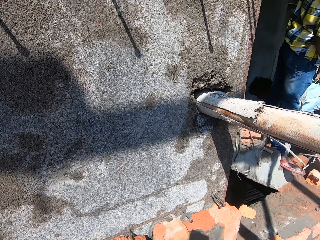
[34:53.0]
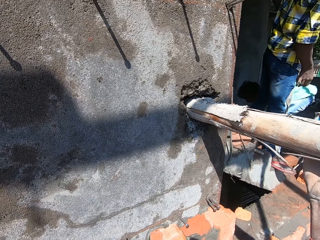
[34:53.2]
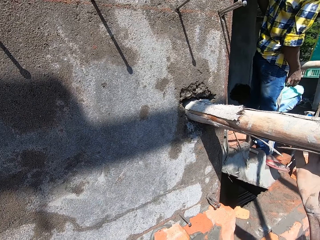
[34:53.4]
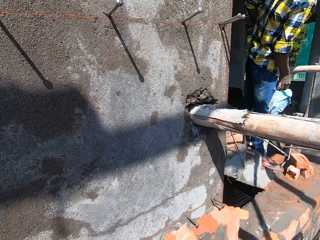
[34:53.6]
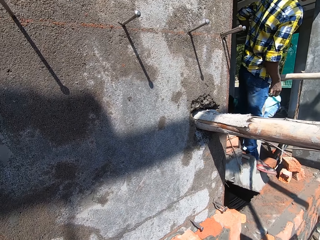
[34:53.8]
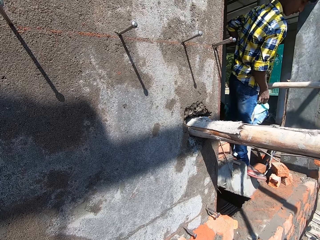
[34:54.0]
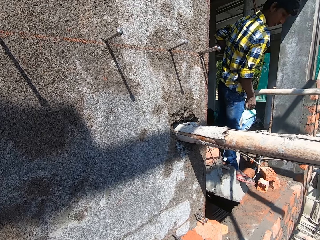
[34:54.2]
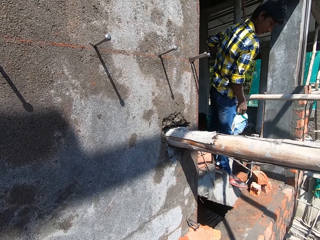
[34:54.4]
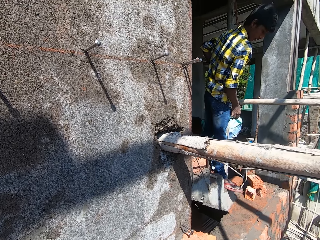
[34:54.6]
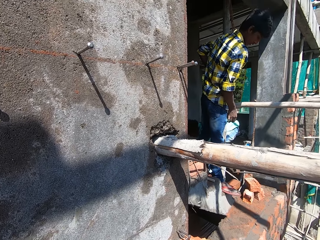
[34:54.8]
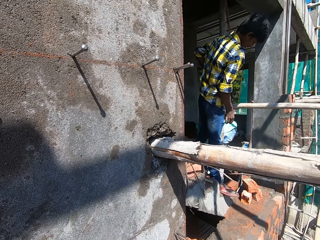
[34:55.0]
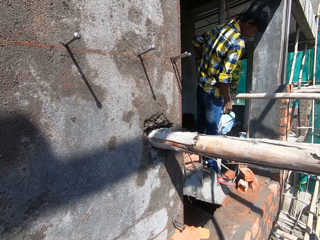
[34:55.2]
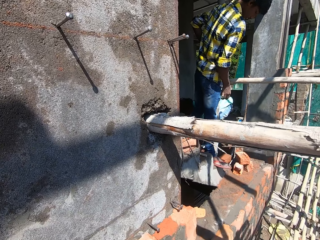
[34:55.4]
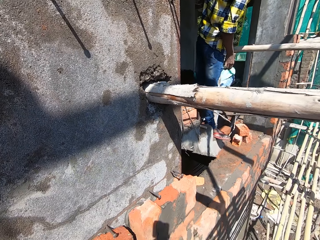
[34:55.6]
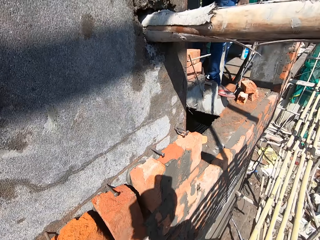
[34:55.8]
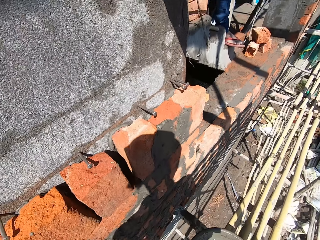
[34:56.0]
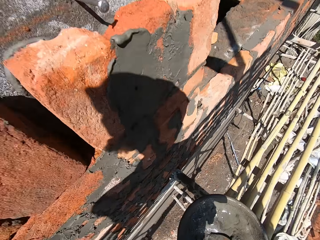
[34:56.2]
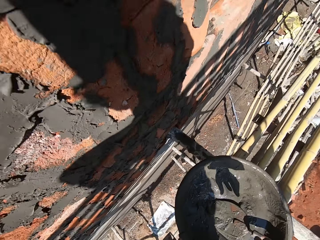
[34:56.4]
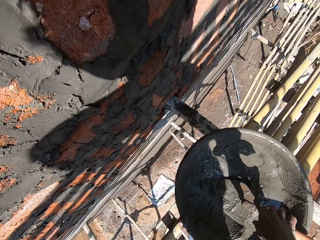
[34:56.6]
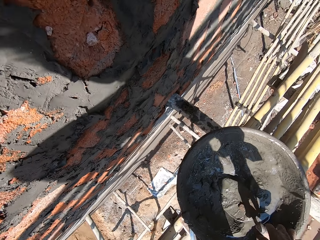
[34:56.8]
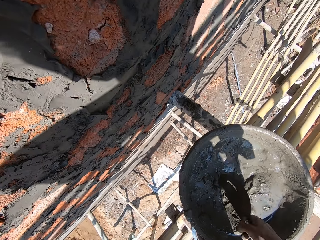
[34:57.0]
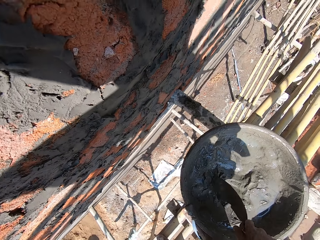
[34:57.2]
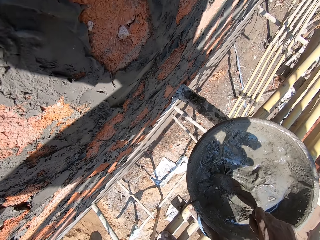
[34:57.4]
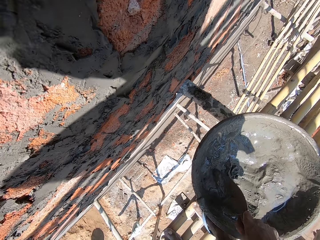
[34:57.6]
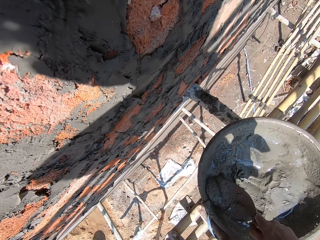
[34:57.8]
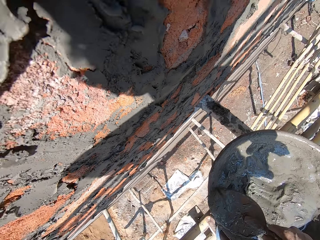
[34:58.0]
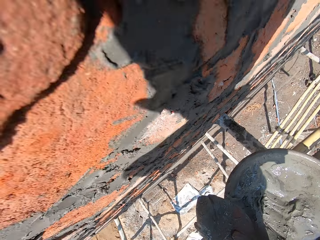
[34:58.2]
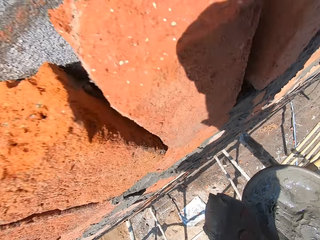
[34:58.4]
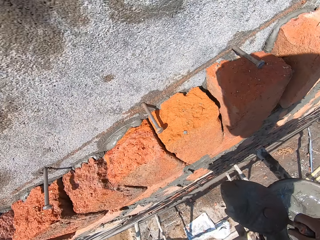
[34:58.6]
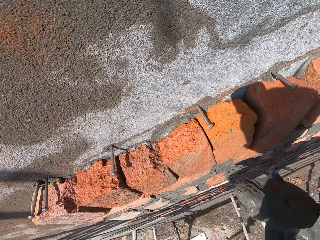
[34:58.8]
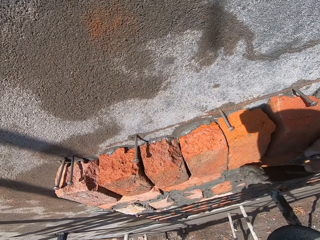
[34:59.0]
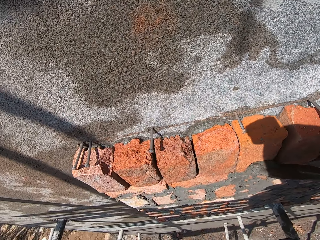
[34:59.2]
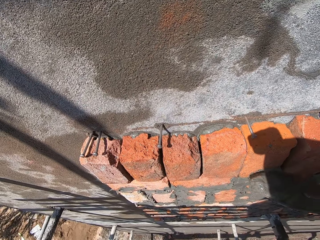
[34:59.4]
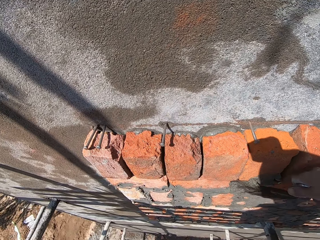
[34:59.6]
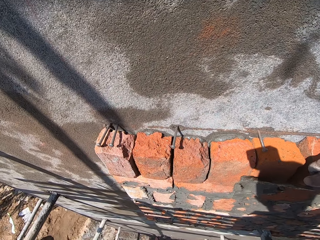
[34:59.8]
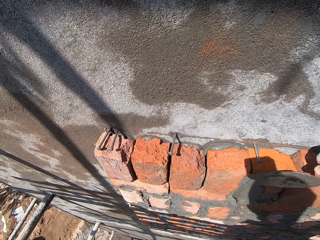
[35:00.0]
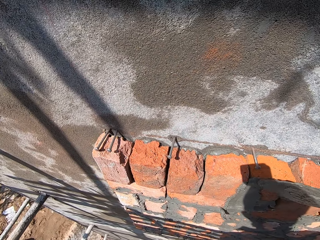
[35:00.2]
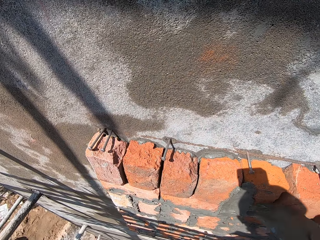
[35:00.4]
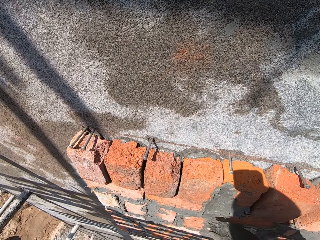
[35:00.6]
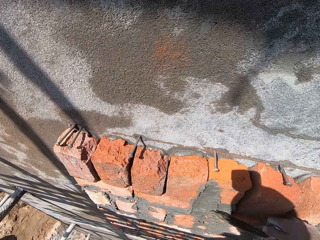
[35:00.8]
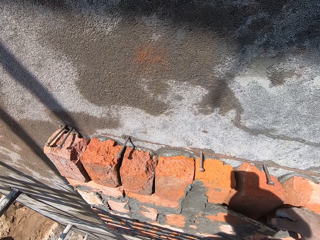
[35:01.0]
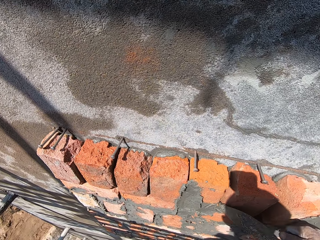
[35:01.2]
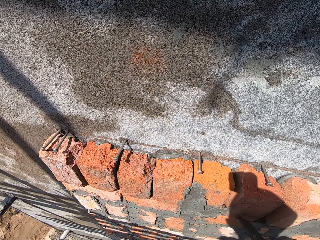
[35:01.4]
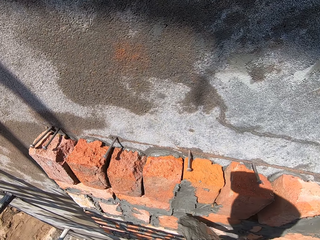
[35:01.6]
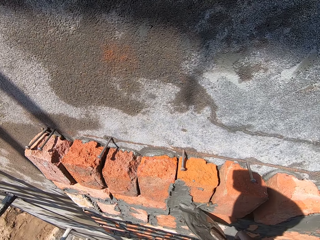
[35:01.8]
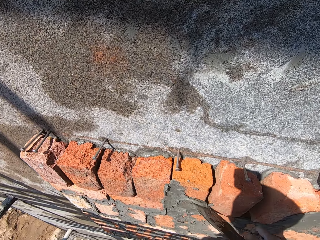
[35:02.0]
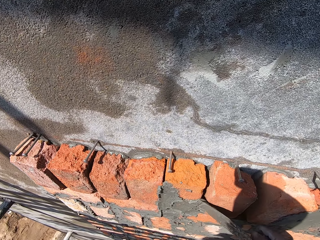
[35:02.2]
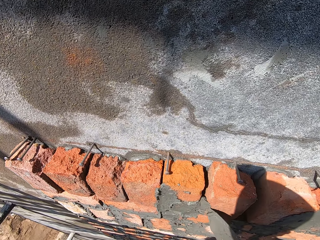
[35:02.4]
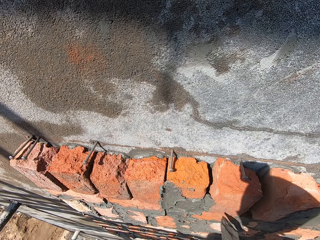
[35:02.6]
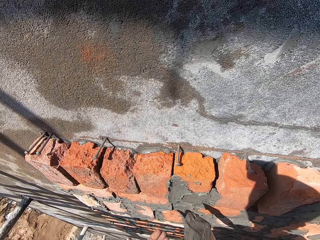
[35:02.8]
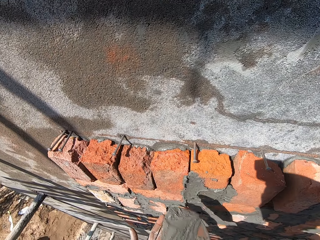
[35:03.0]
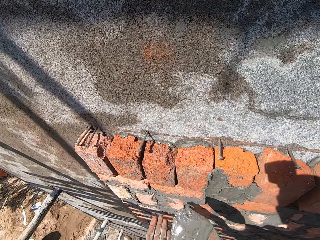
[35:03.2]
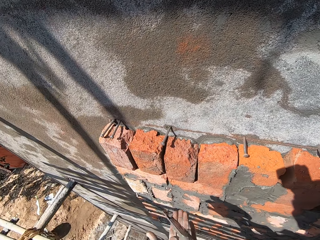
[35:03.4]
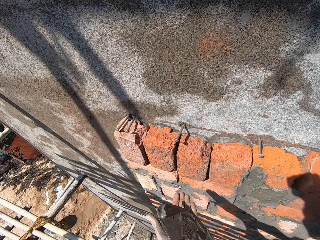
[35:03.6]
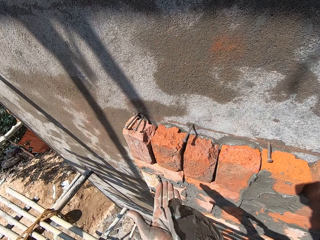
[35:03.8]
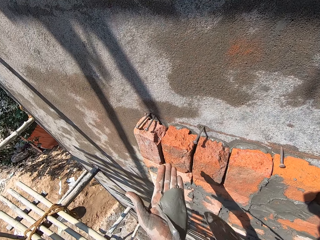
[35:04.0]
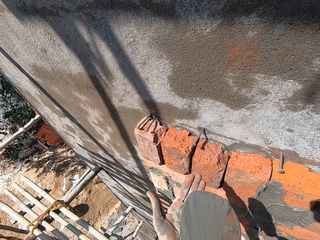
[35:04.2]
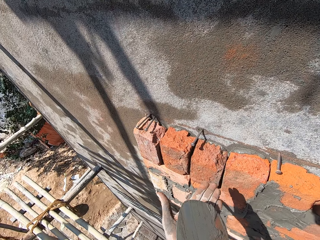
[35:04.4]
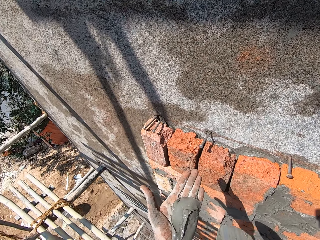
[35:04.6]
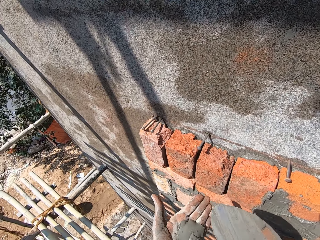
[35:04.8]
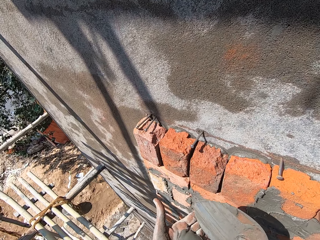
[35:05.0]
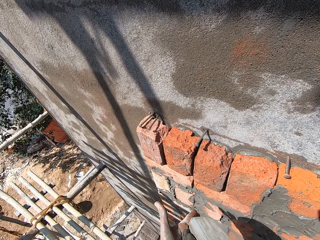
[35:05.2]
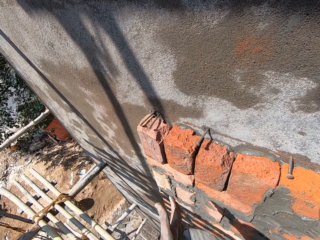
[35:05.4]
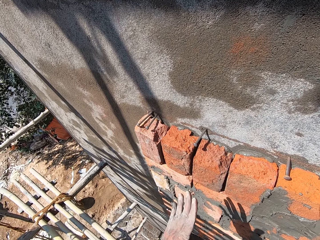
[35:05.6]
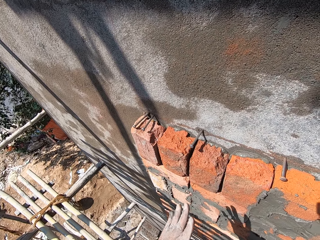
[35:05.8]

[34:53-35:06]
The camera wearer converses with a man. He points at the bricks and looks at the man. He picks the hand trowel in the cement pan with his right hand. He picks a mortar from the cement pan with the hand trowel in his right hand. He places the mortar on a brick on the wall with the hand trowel in his right hand. He interacts with the man. He places the mortar on his left hand with the trowel in his right hand. He puts the mortar on the trowel. He picks the mortar in his left hand with his right hand.

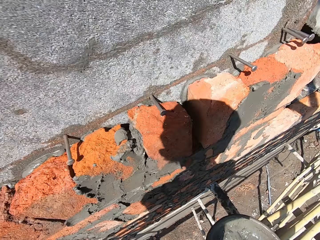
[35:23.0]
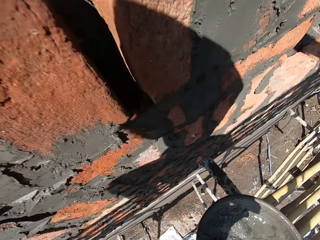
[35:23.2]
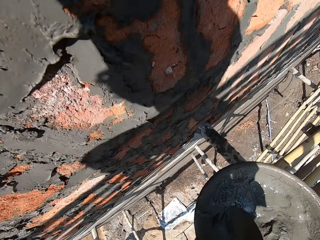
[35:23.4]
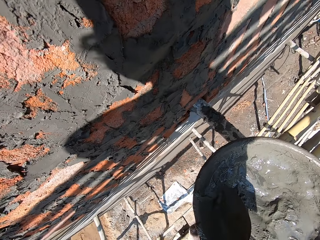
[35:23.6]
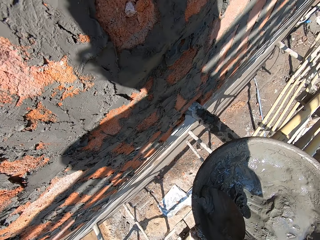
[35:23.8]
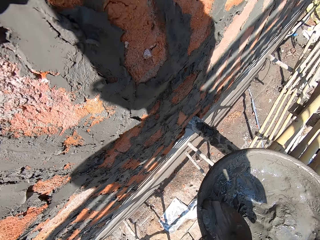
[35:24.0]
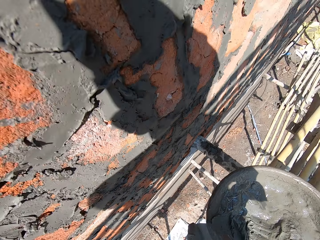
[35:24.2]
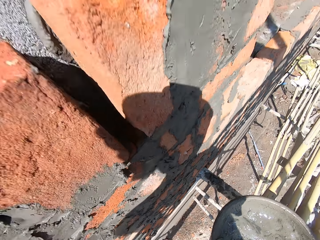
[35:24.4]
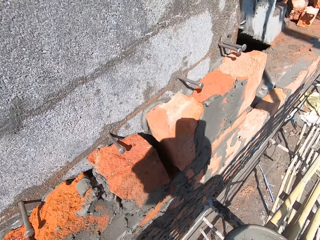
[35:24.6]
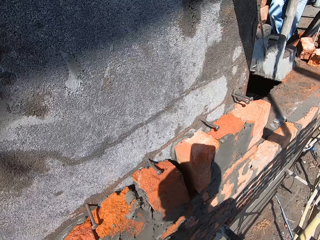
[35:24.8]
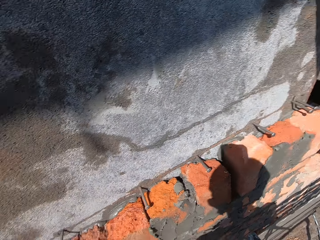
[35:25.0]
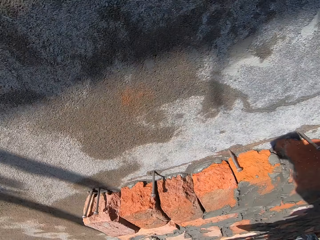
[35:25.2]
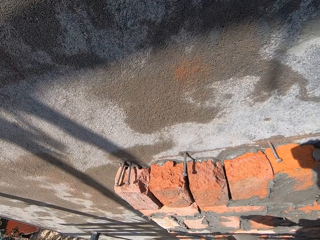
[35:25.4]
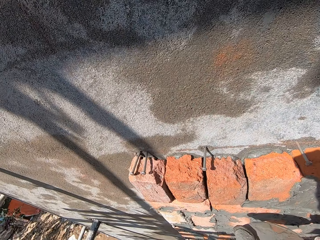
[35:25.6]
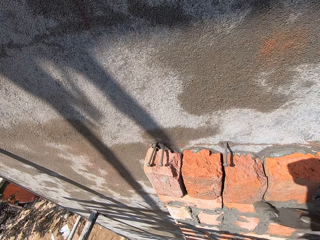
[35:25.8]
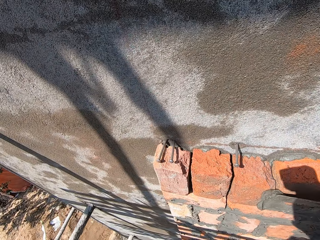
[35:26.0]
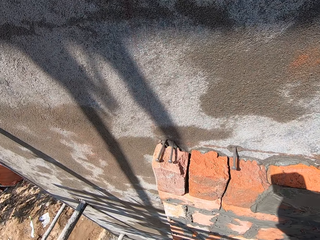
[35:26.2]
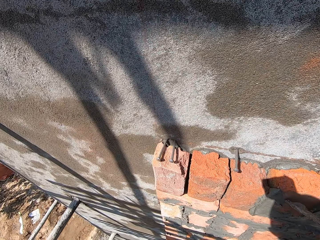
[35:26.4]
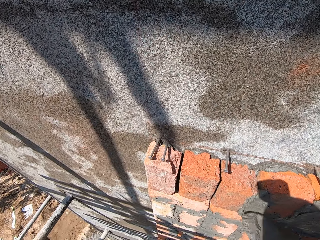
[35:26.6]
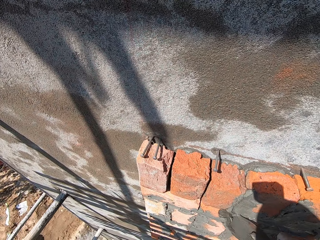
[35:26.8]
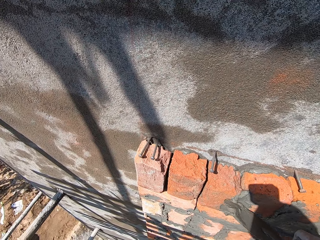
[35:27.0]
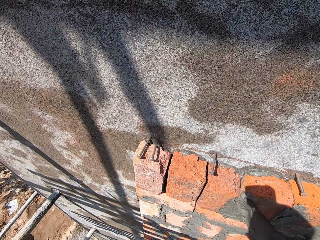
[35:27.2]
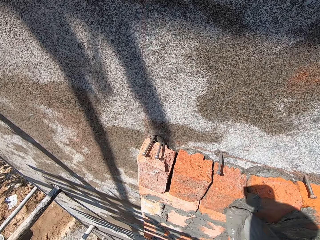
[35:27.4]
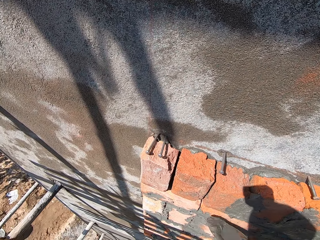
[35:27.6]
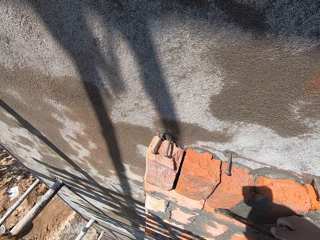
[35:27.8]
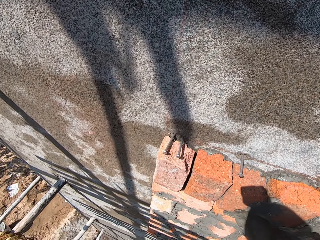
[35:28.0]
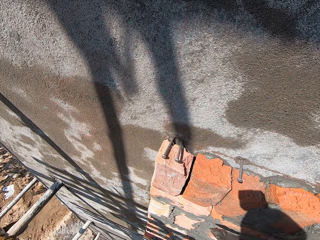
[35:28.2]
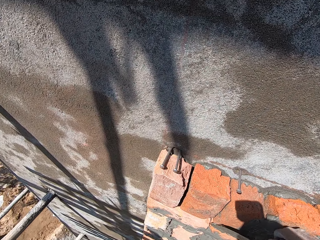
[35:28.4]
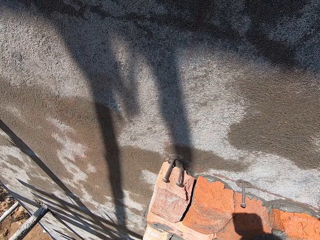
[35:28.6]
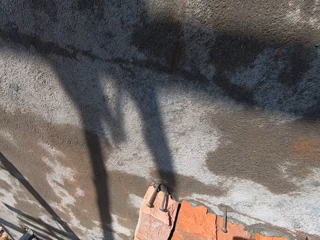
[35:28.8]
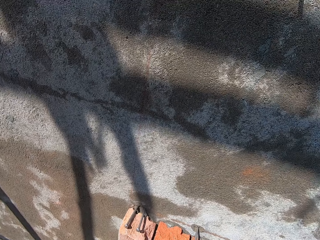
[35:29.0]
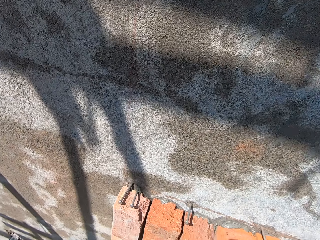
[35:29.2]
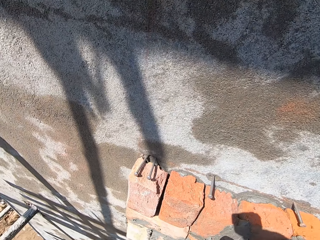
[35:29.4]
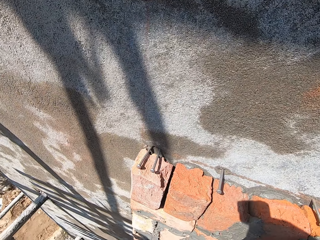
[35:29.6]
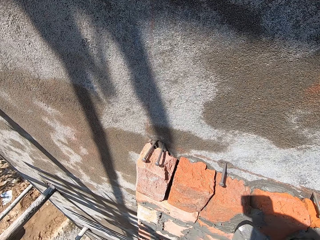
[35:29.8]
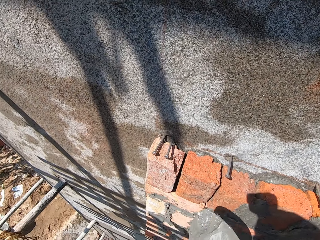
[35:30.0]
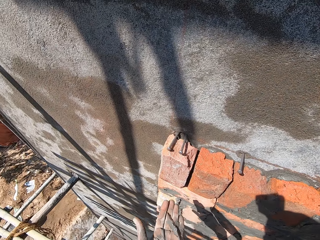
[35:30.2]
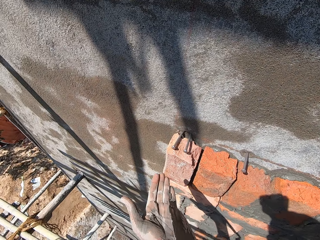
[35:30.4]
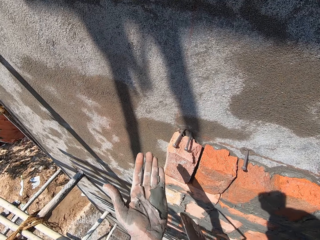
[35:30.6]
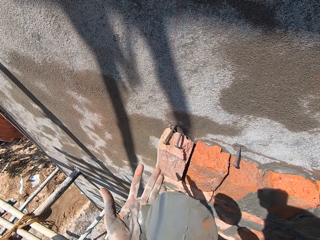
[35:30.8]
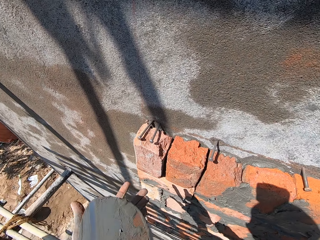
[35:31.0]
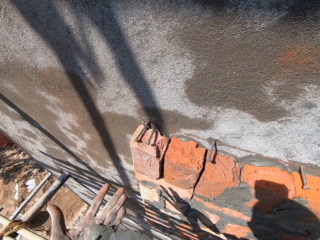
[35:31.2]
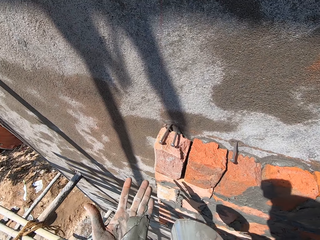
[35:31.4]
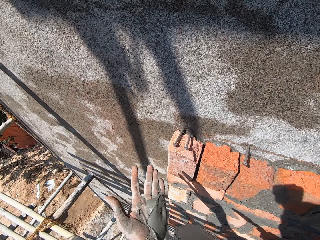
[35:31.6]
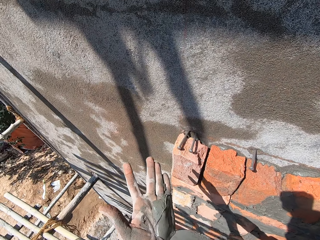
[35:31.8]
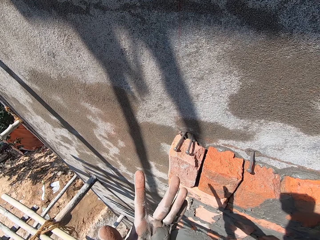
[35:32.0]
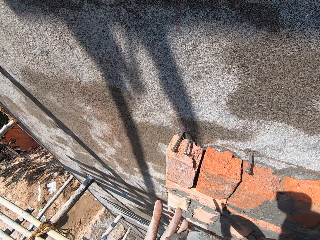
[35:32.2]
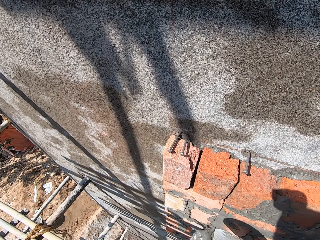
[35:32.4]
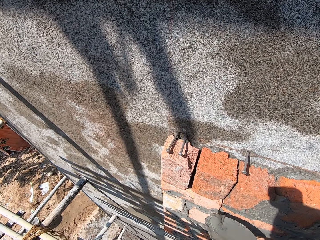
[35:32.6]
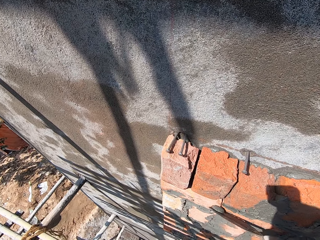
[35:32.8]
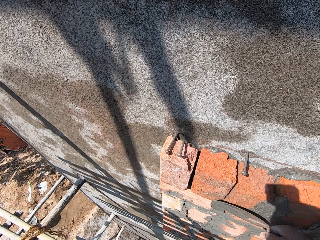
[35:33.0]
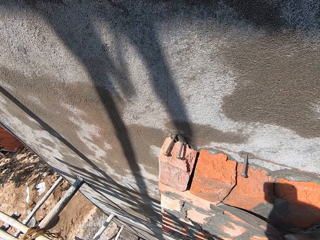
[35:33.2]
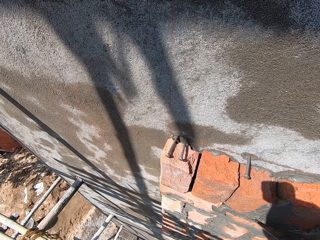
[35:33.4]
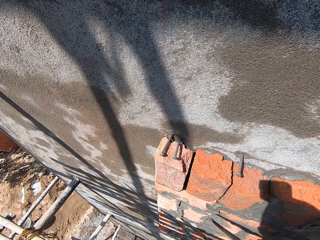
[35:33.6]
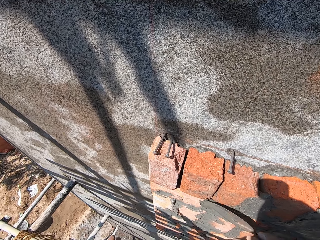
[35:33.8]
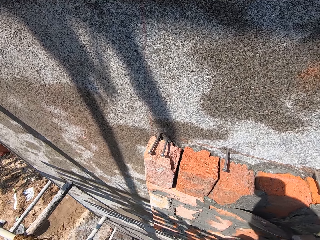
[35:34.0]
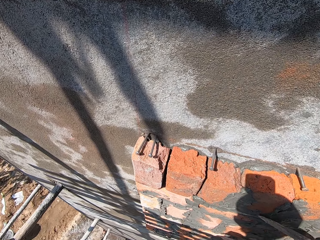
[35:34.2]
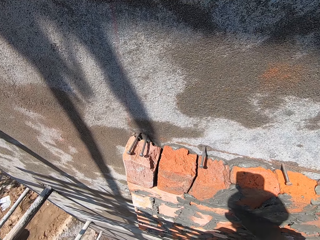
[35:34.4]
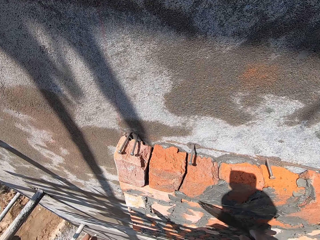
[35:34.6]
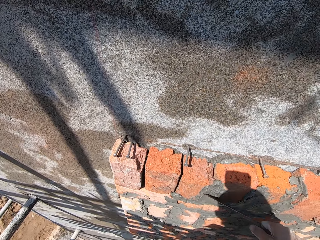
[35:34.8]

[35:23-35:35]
The camera wearer picks a mortar from the cement pan with the hand trowel in his right hand. He places the mortar on the brick on the wall with the hand trowel in his right hand. He places the mortar on his left hand with the trowel in his right hand. He picks the mortar in his left hand with his right hand. He places the mortar on the brick on the wall with the hand trowel in his right hand.
